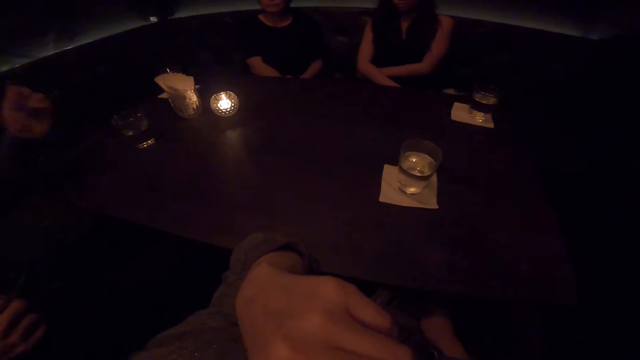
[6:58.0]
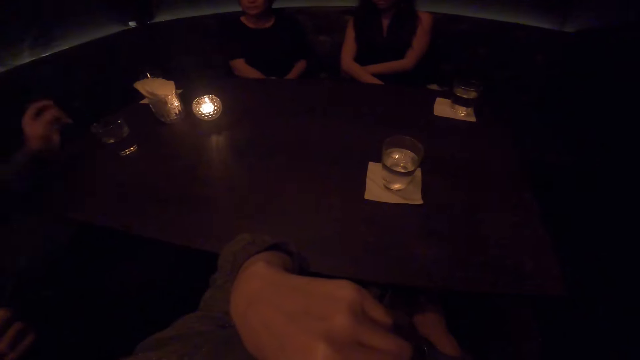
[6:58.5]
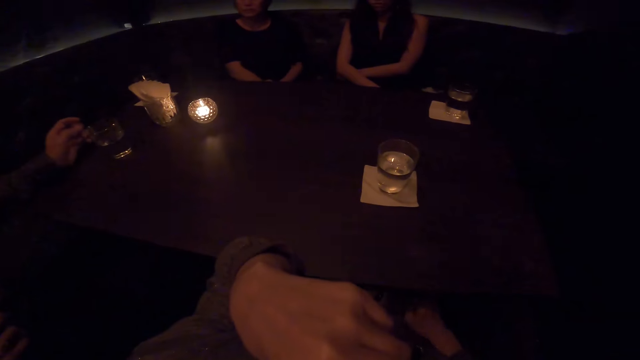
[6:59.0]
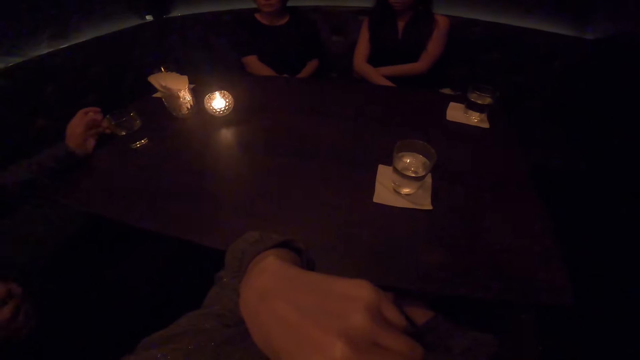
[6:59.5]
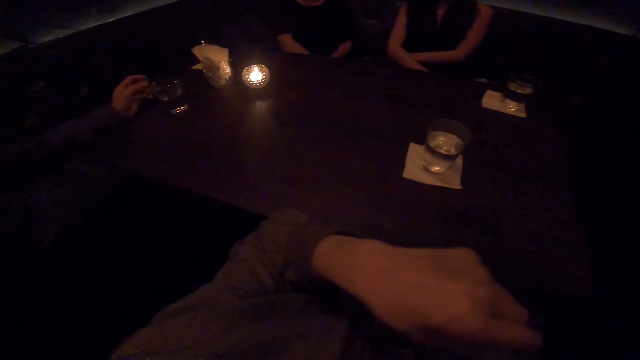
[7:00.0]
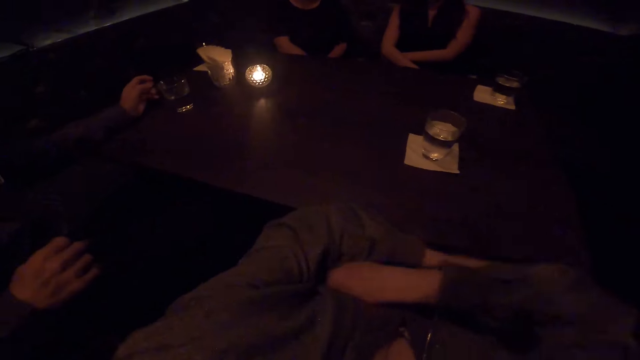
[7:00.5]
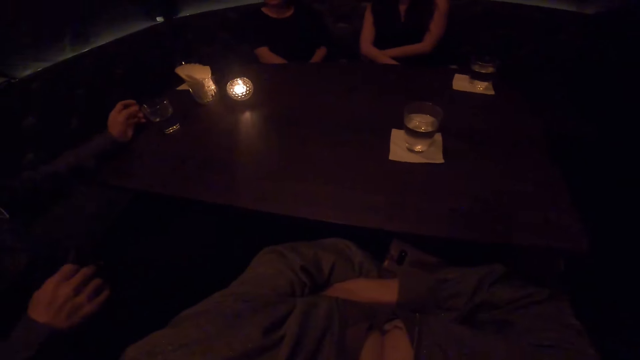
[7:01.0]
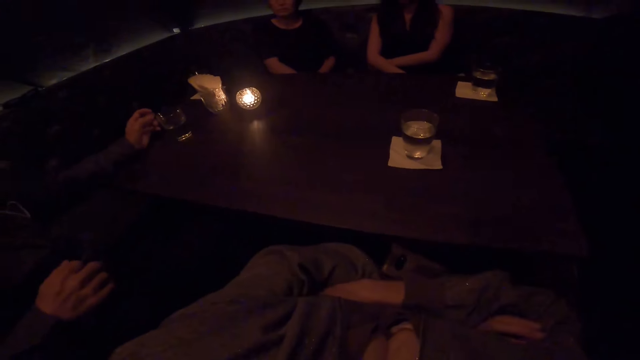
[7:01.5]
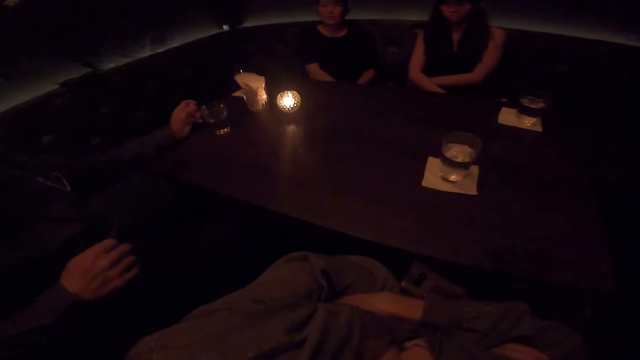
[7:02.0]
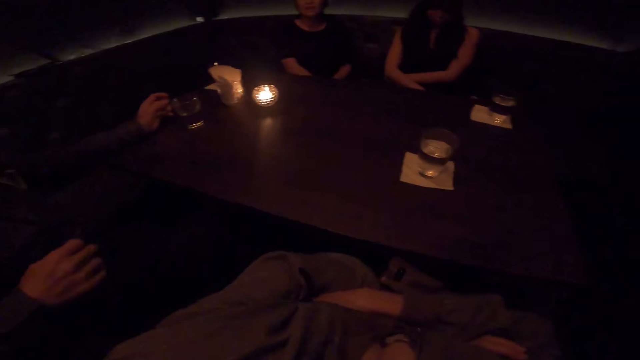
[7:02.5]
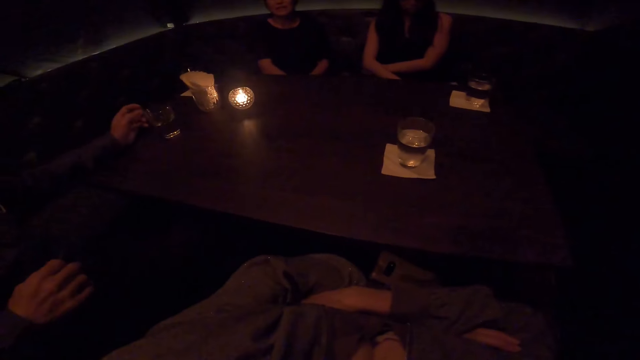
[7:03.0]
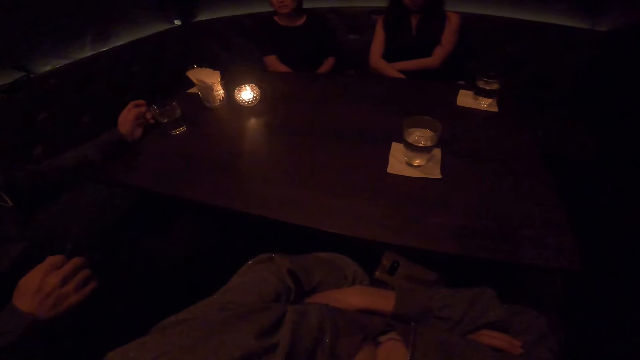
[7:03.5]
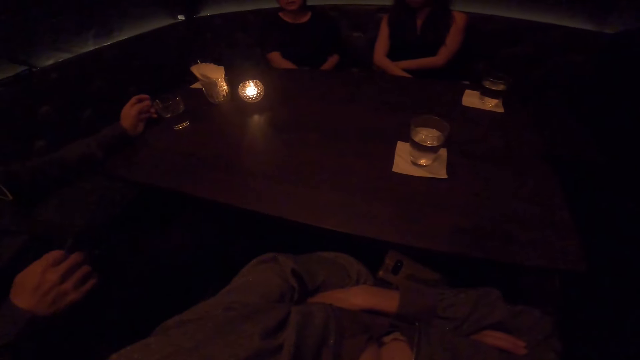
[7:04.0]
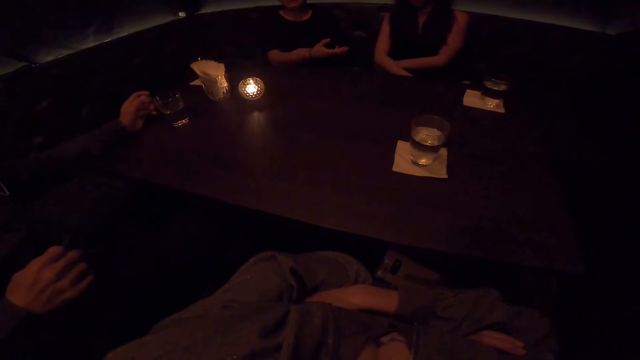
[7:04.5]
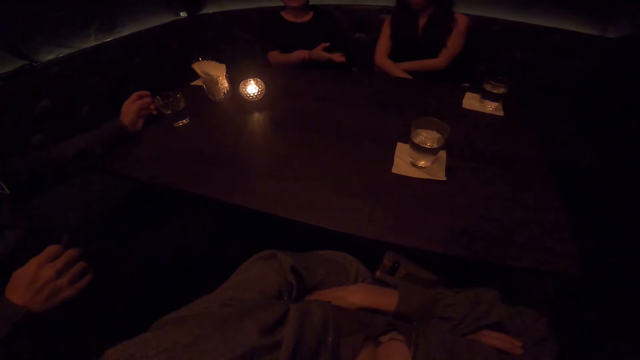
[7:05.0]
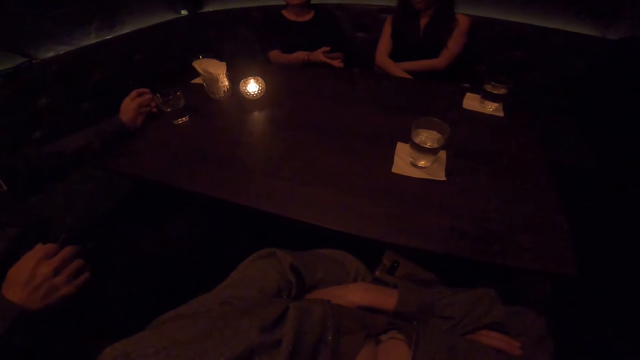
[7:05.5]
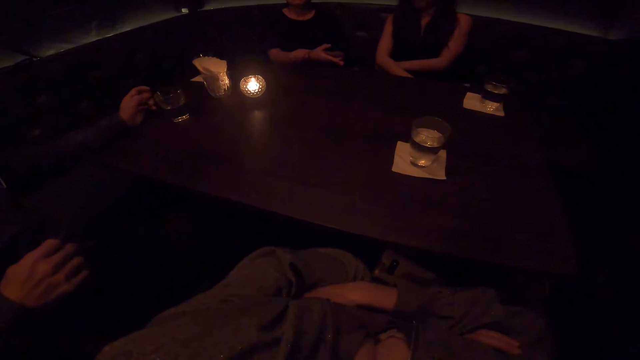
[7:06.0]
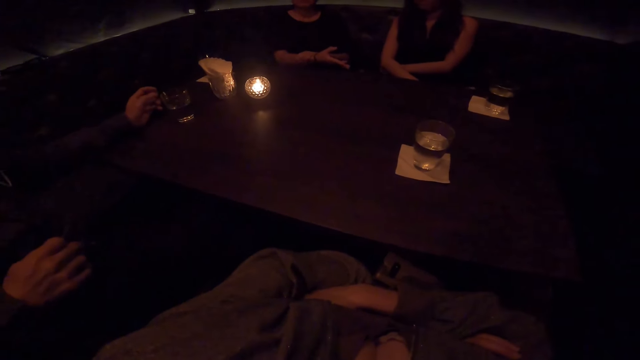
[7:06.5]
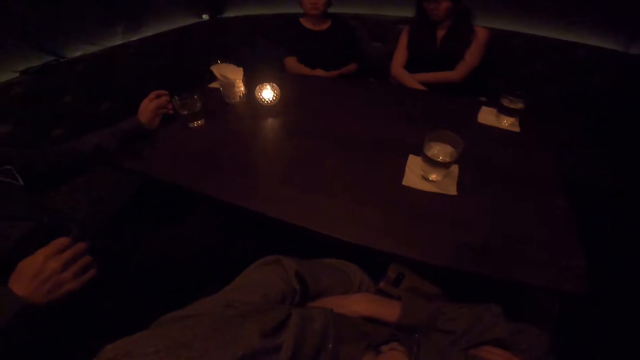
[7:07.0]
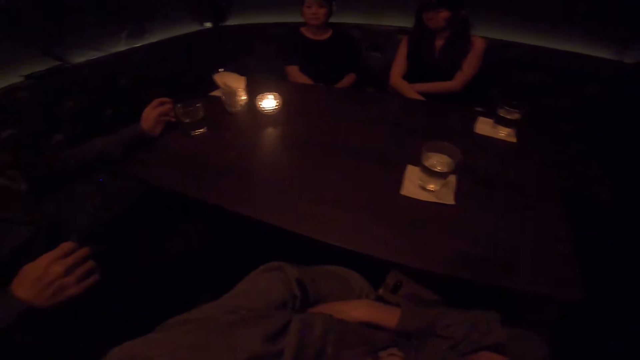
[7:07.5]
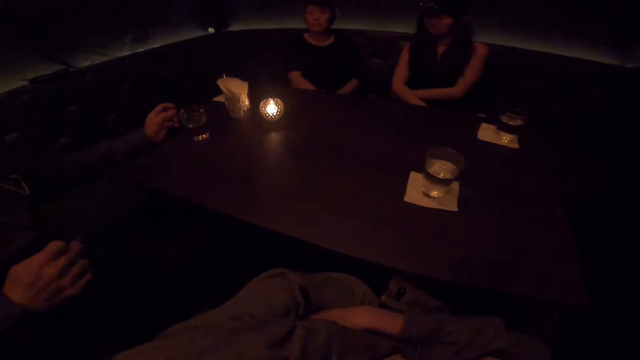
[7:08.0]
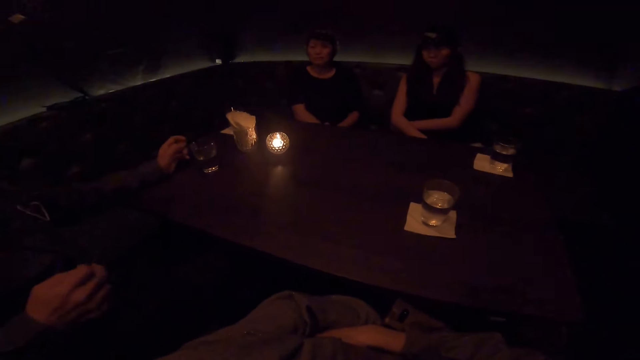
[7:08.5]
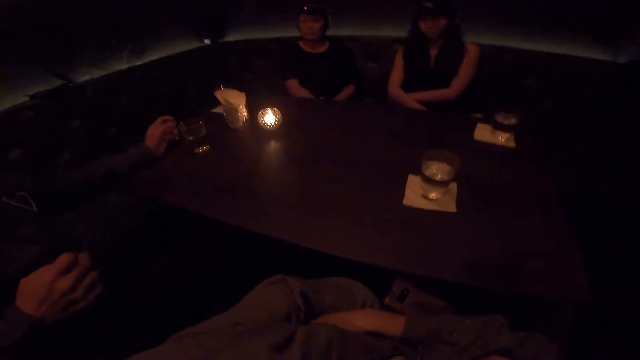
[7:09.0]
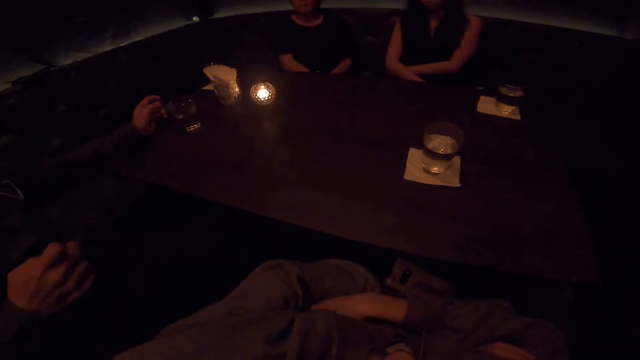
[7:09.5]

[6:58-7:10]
A person talks to another person. The camera wearer interacts with a man, a woman and another woman. They talk. The other person talks to the first person.

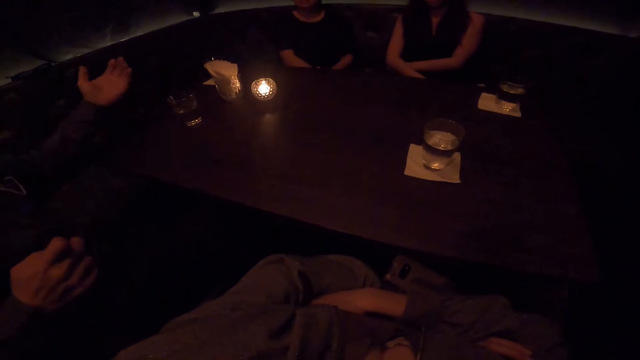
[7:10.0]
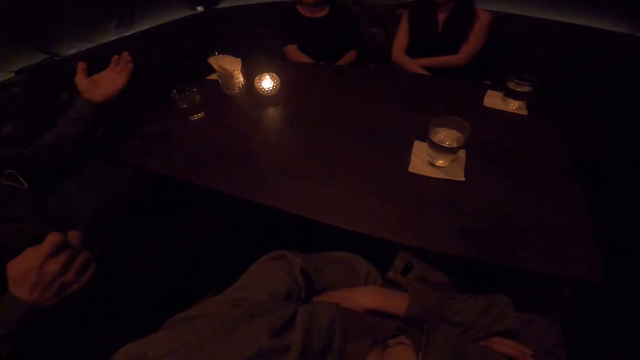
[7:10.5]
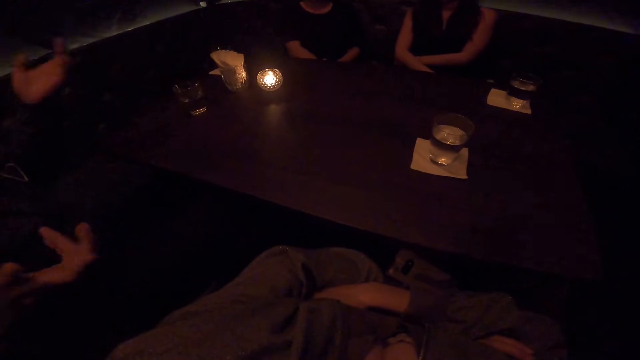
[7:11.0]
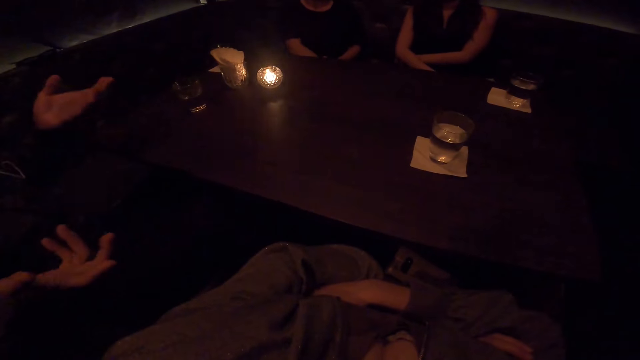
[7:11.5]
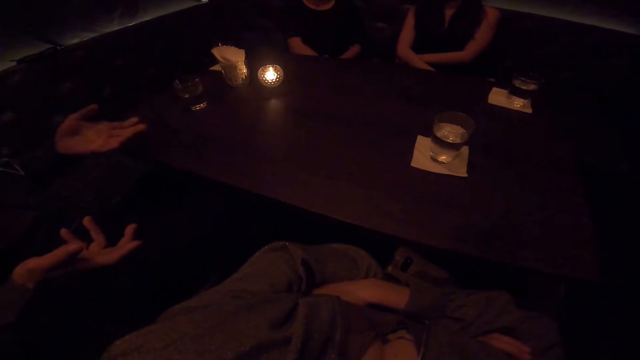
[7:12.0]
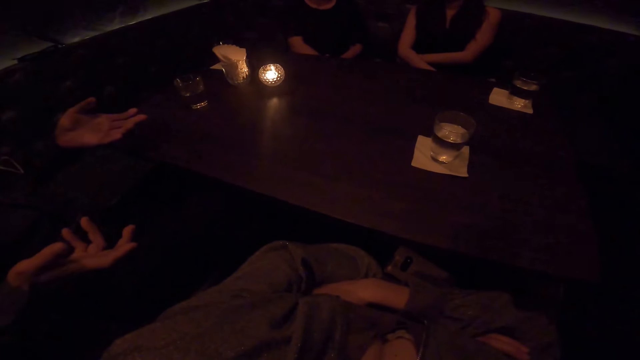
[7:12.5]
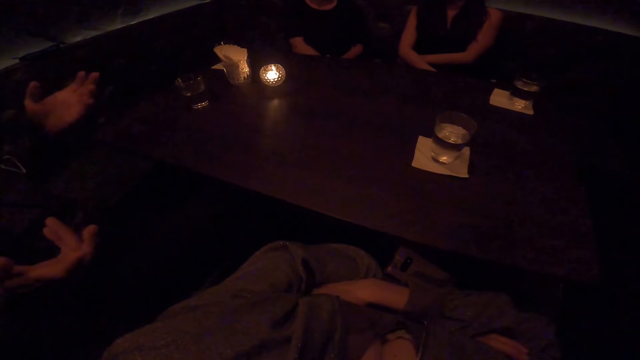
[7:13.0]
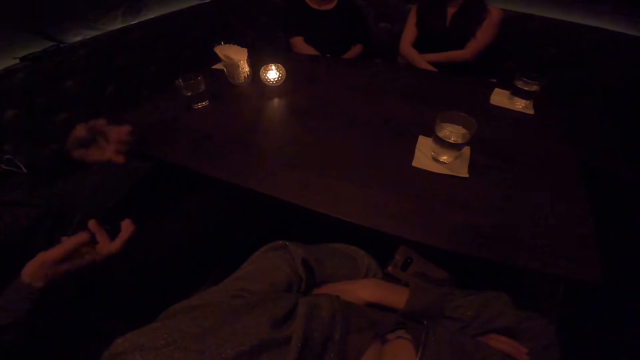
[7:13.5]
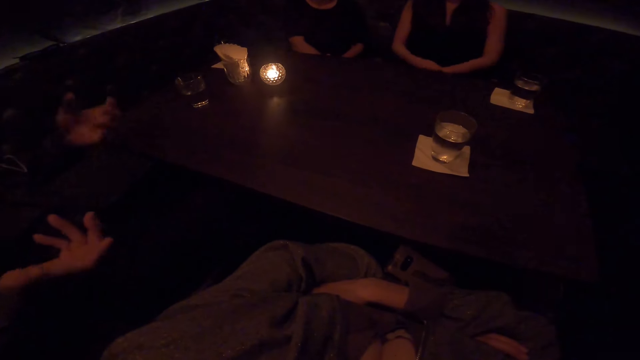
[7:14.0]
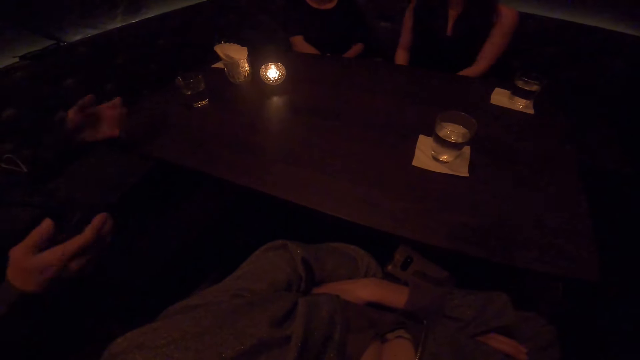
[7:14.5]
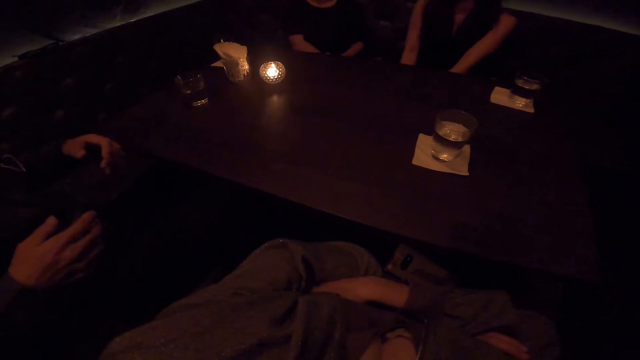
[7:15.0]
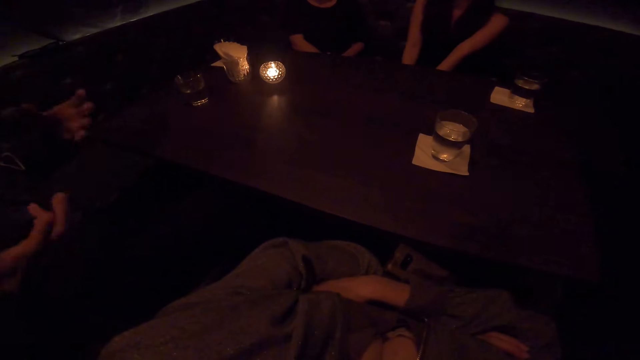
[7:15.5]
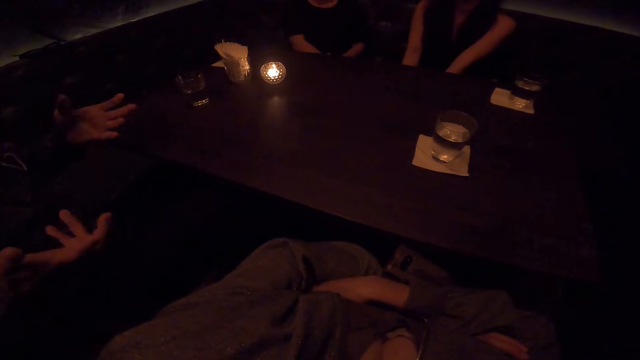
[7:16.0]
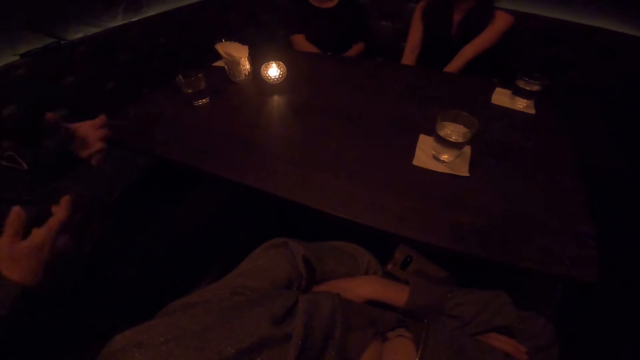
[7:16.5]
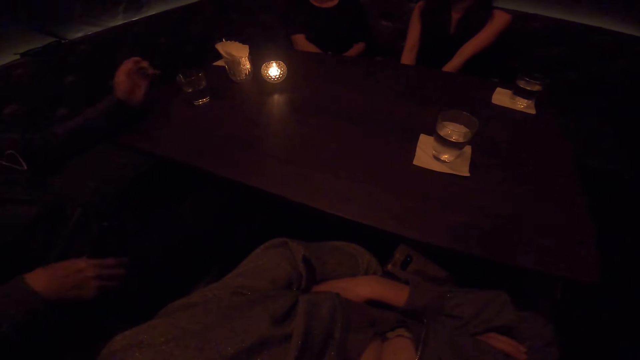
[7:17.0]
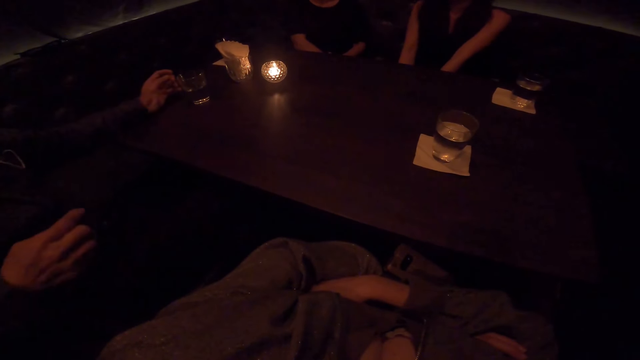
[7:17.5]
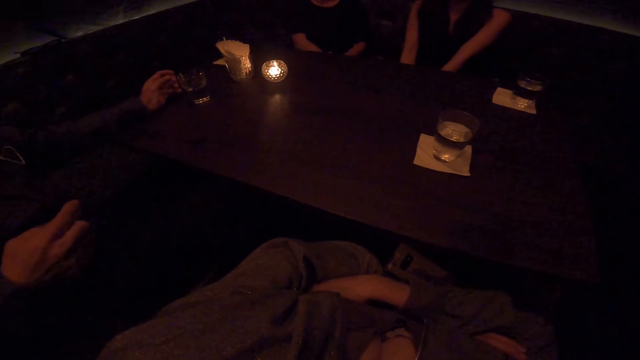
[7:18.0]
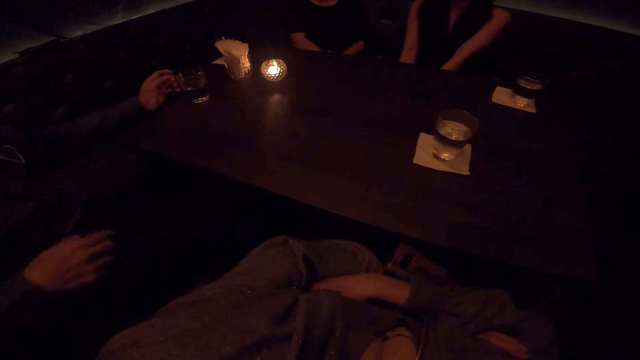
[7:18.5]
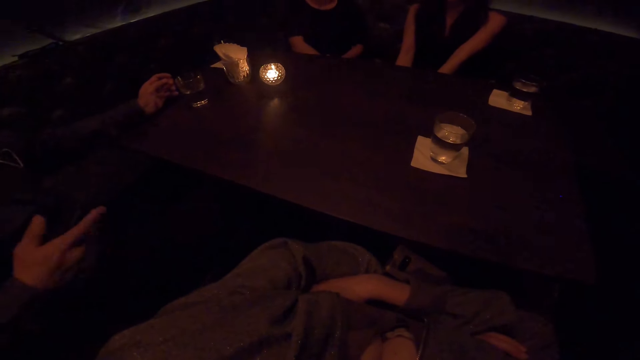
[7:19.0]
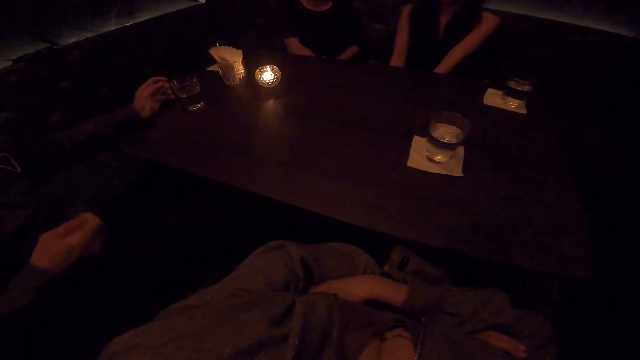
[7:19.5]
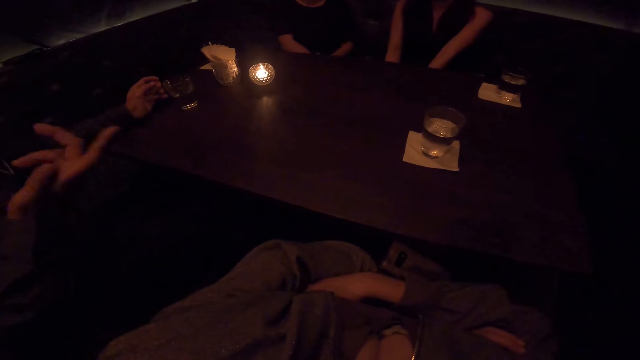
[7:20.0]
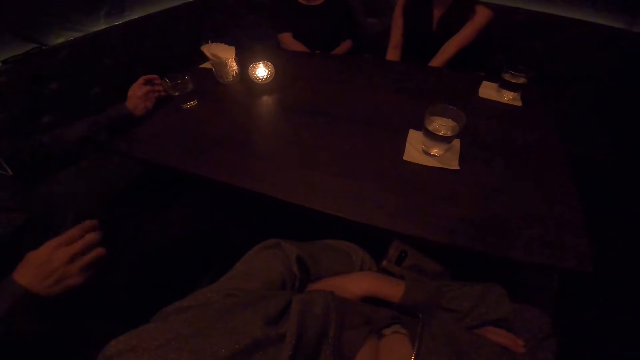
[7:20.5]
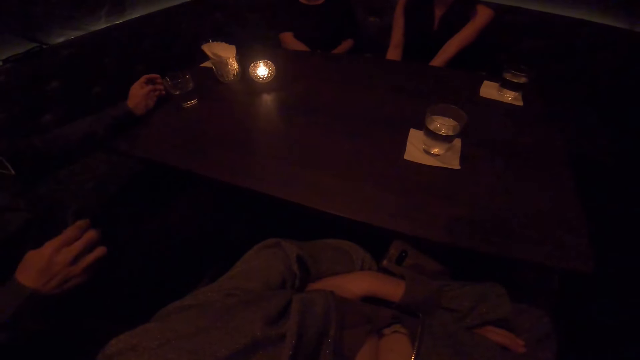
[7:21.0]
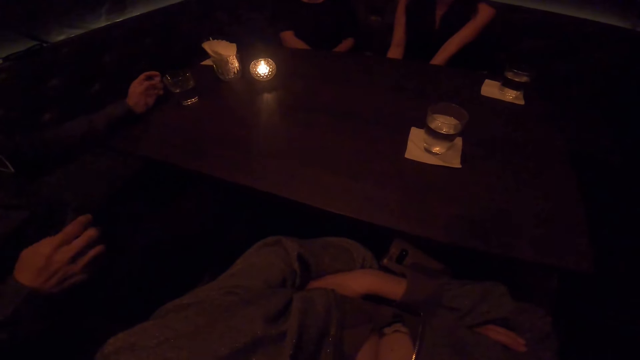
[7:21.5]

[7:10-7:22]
A person talks to another person.
